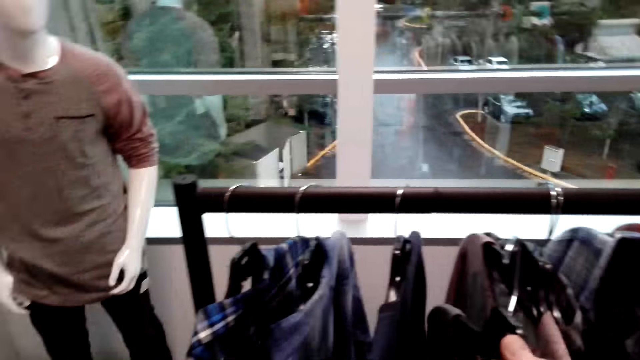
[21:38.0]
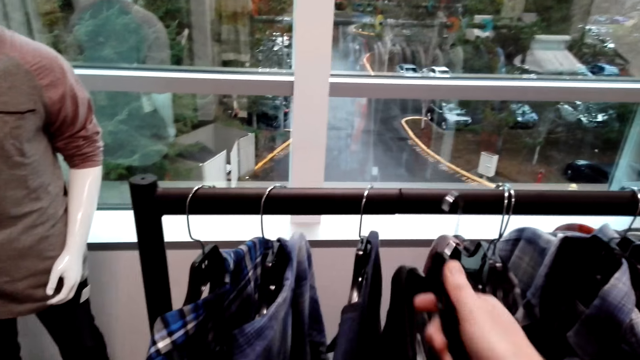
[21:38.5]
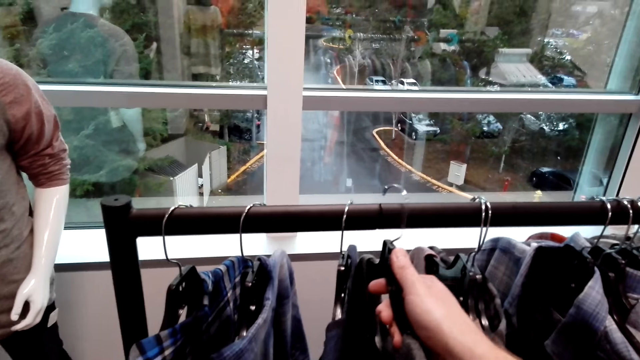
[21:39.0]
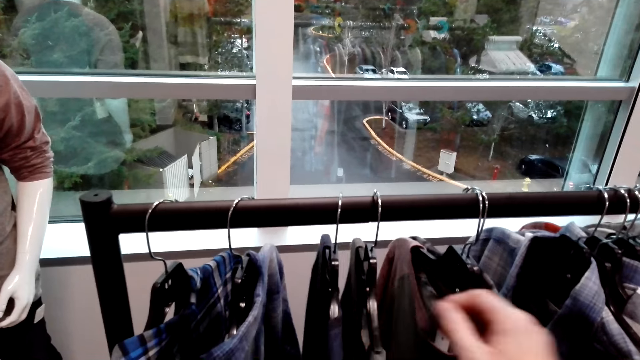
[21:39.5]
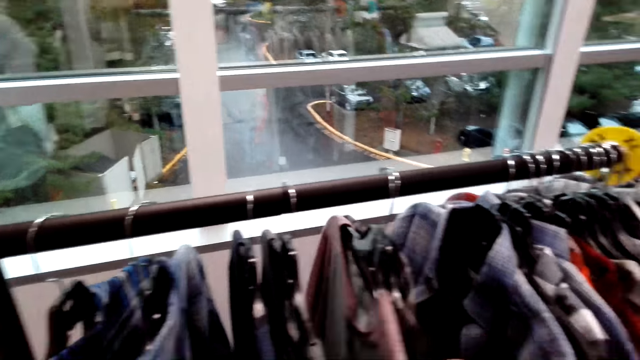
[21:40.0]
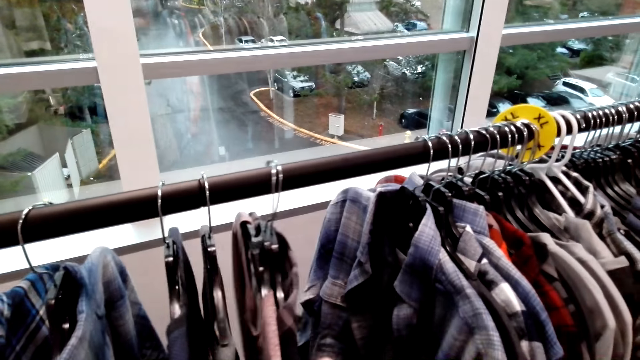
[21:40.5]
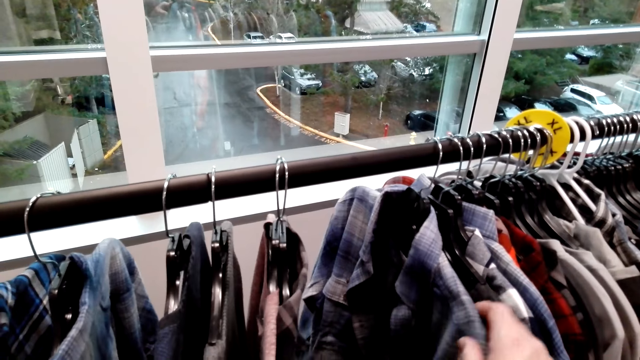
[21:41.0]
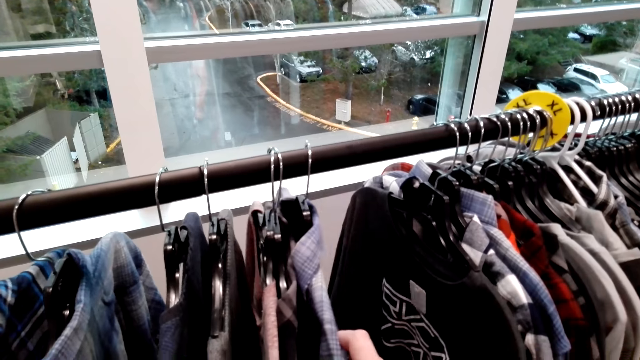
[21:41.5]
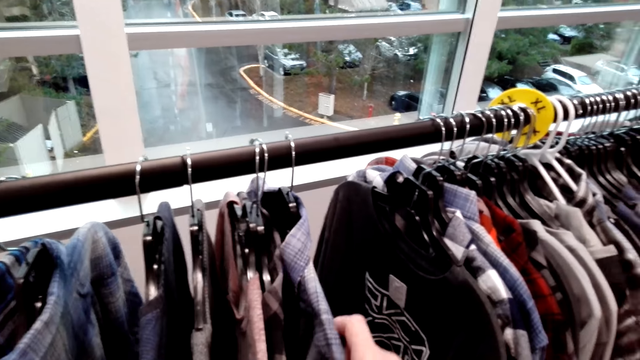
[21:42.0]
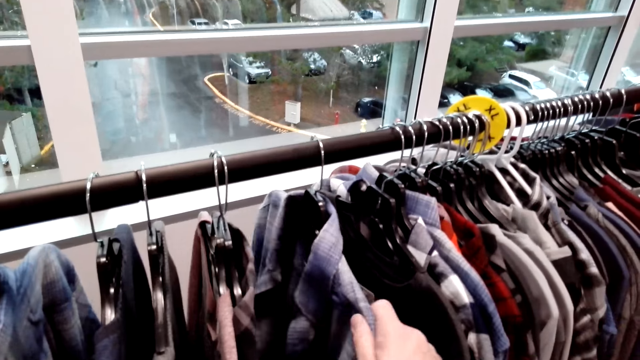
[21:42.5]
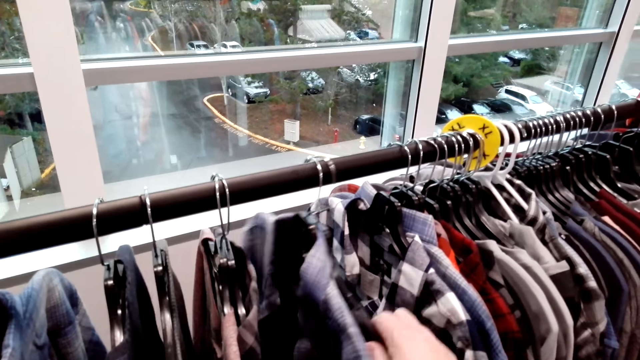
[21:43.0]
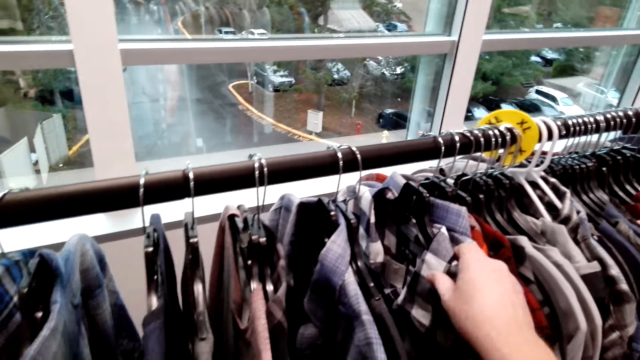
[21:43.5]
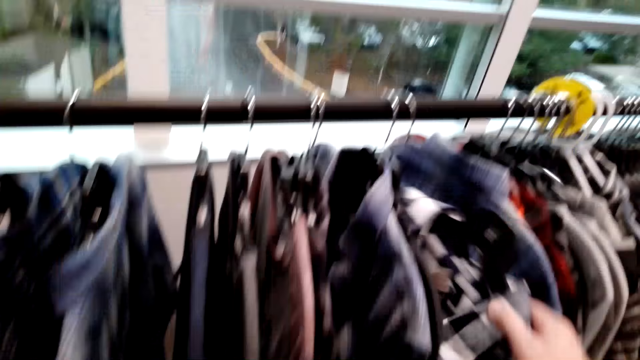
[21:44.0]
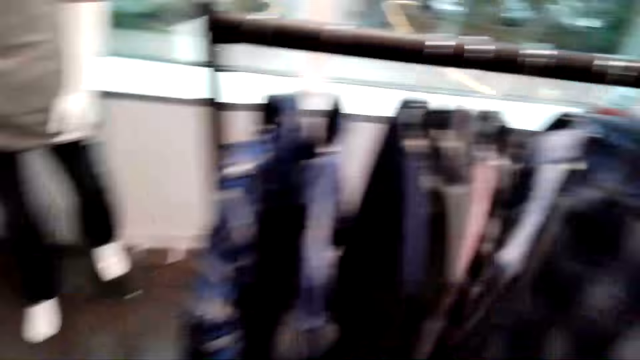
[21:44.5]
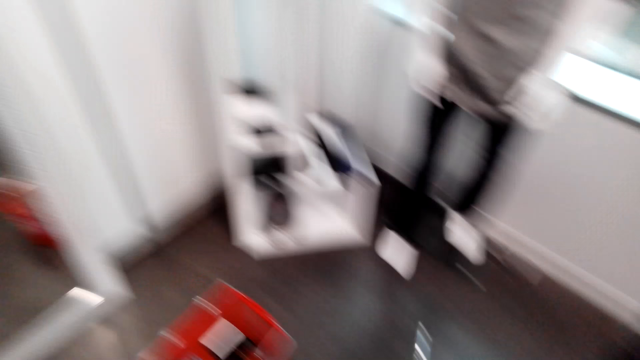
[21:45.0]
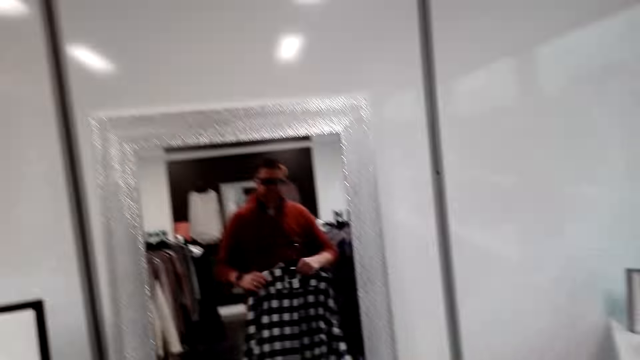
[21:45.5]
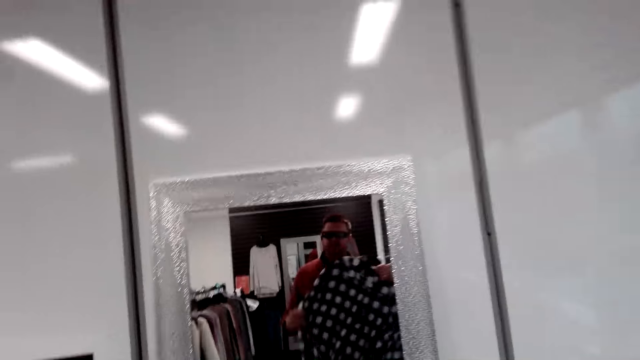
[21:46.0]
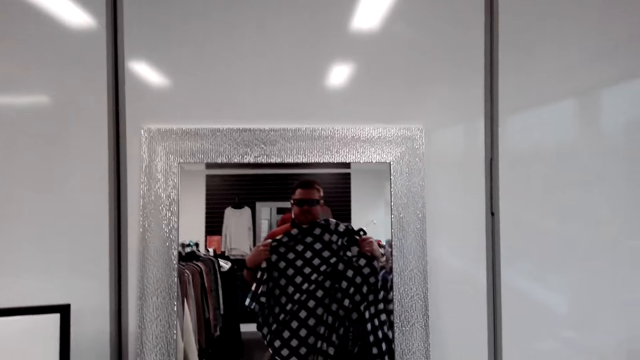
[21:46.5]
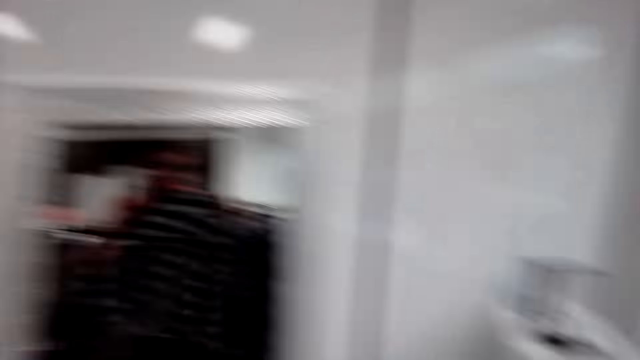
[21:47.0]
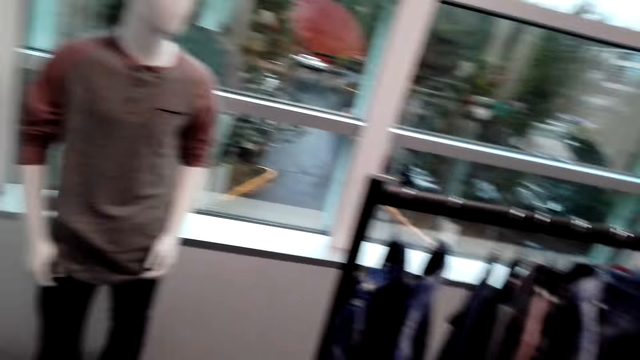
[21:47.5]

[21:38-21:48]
The camera wearer returns the shirt on the cloth rack. They push the shirts on the cloth rack. They touch the shirts. They pick another shirt from the rack and make a step. They hold the shirts and look at themselves on the mirror.

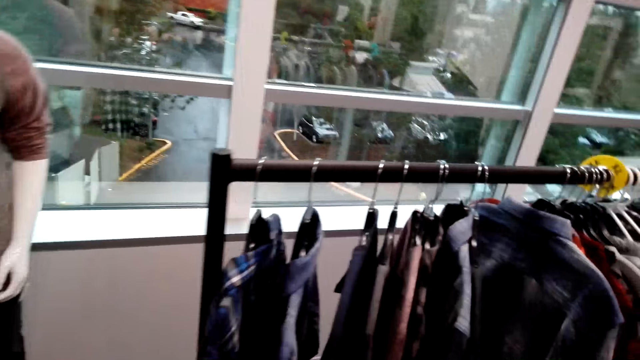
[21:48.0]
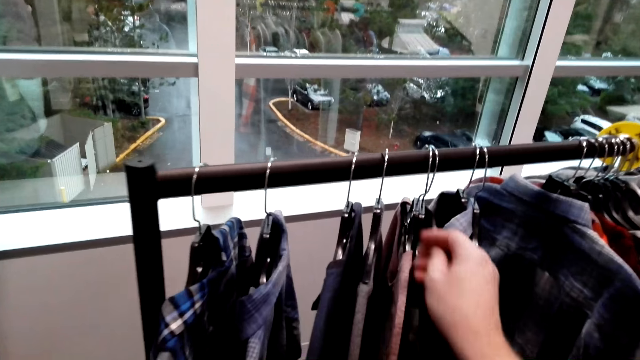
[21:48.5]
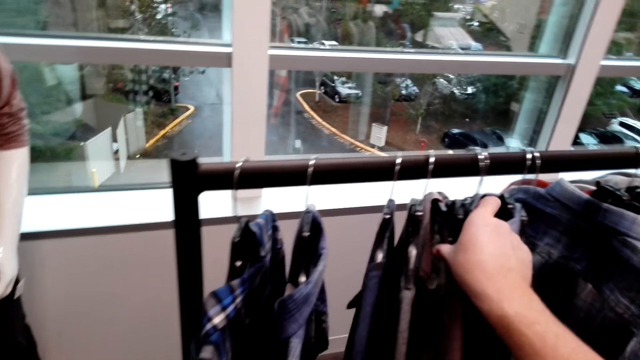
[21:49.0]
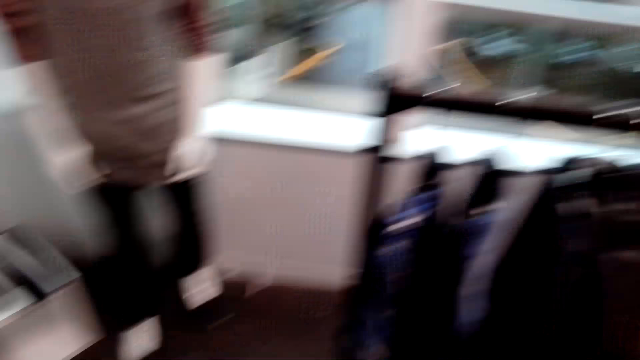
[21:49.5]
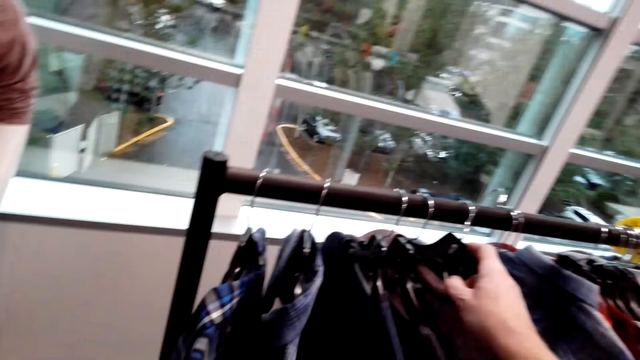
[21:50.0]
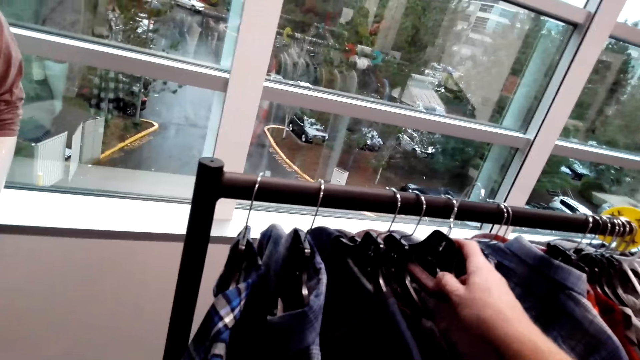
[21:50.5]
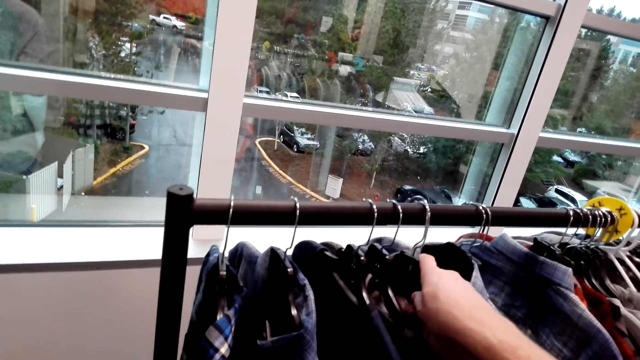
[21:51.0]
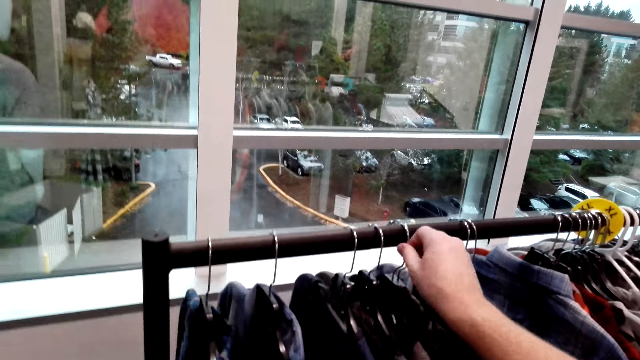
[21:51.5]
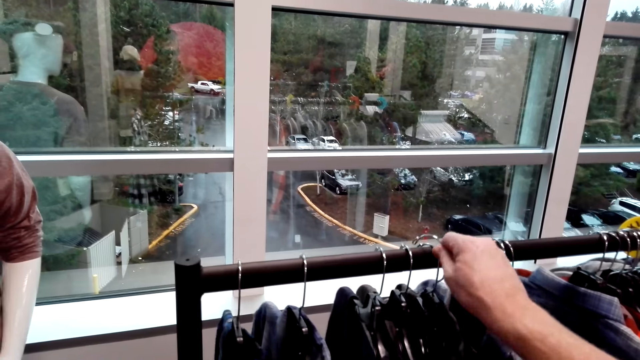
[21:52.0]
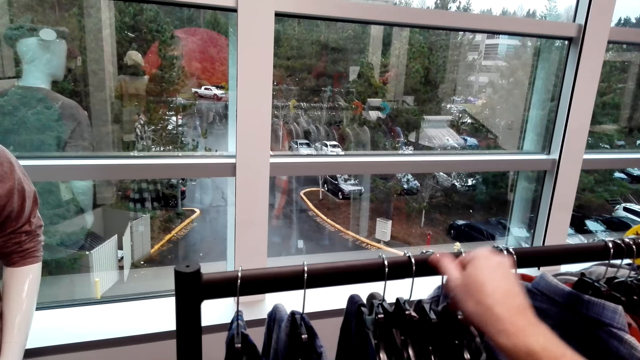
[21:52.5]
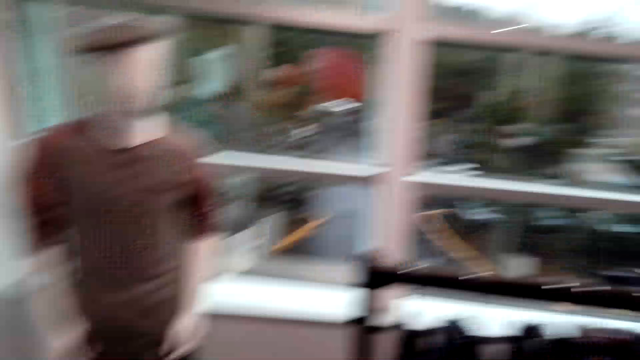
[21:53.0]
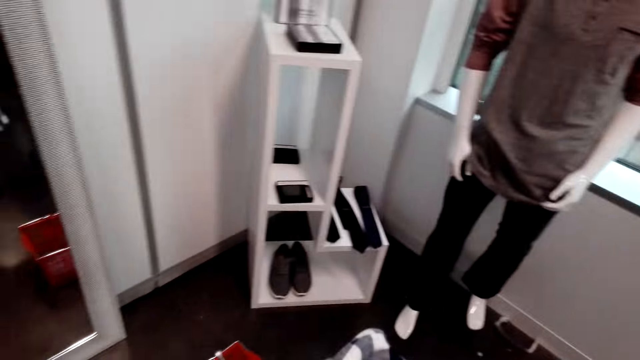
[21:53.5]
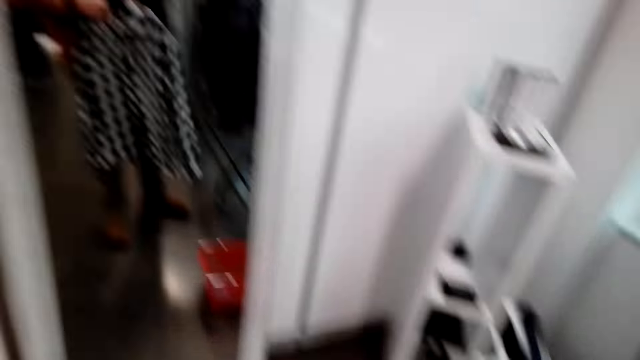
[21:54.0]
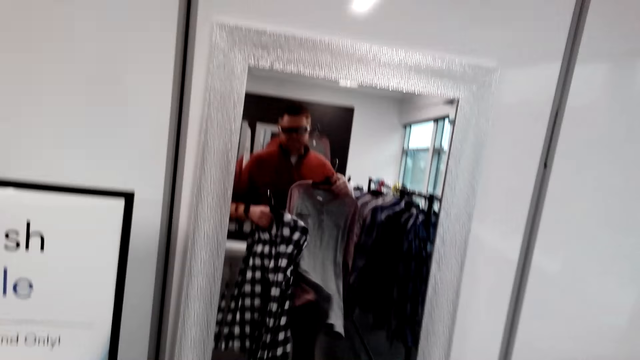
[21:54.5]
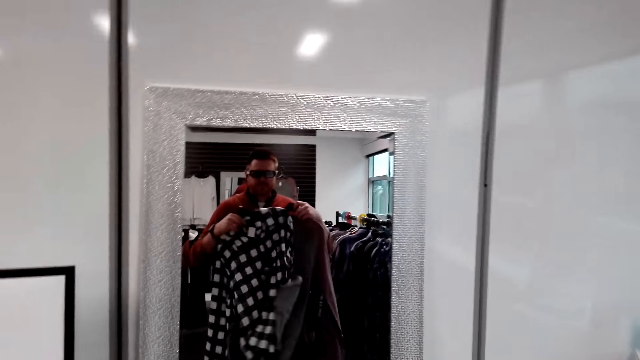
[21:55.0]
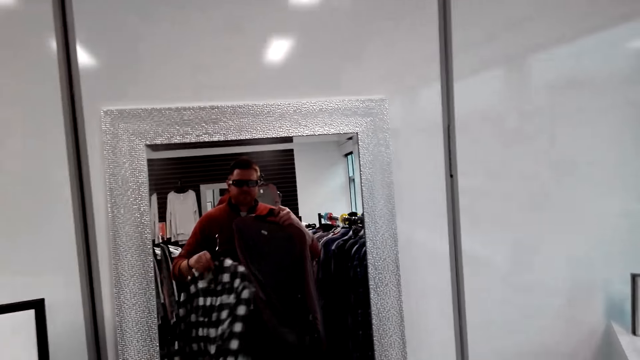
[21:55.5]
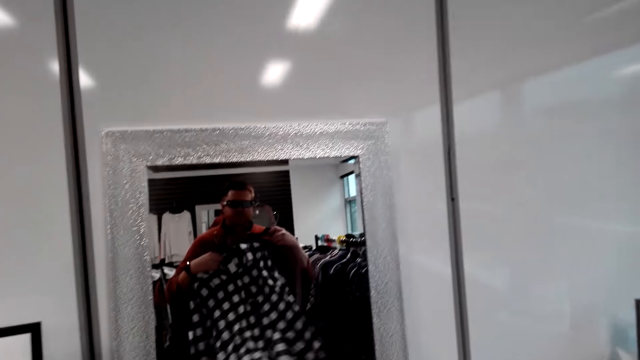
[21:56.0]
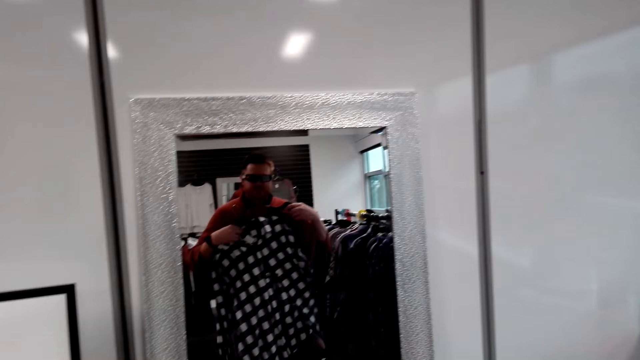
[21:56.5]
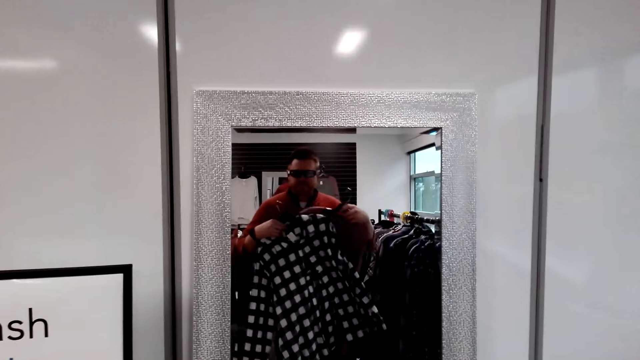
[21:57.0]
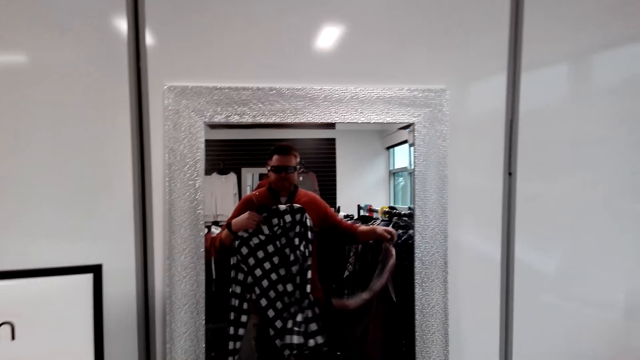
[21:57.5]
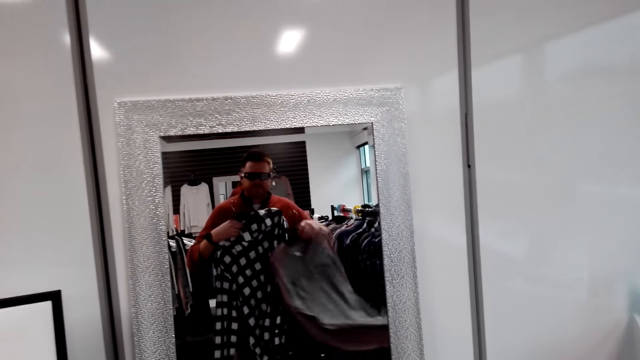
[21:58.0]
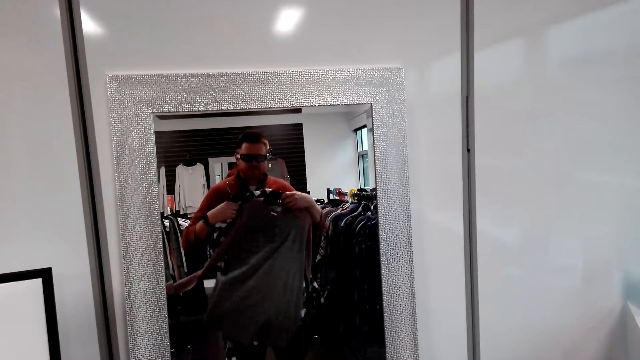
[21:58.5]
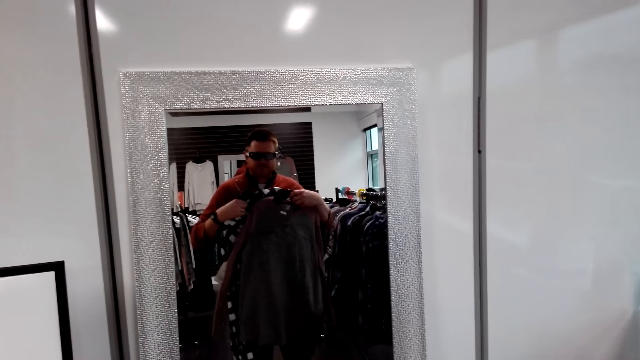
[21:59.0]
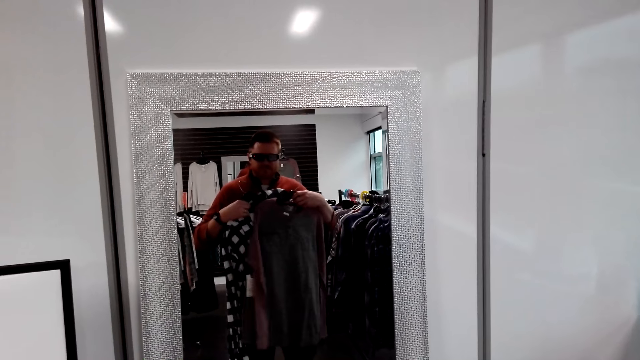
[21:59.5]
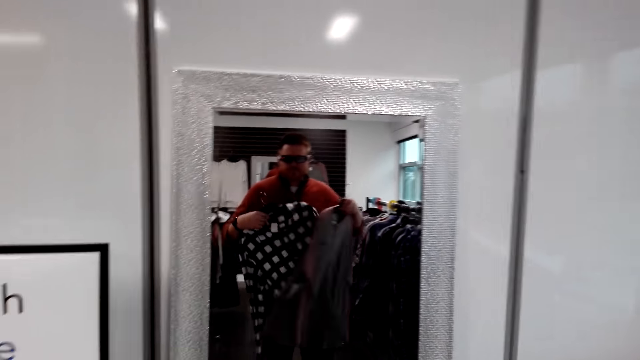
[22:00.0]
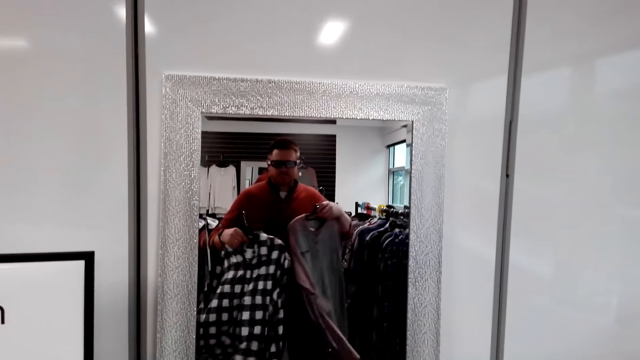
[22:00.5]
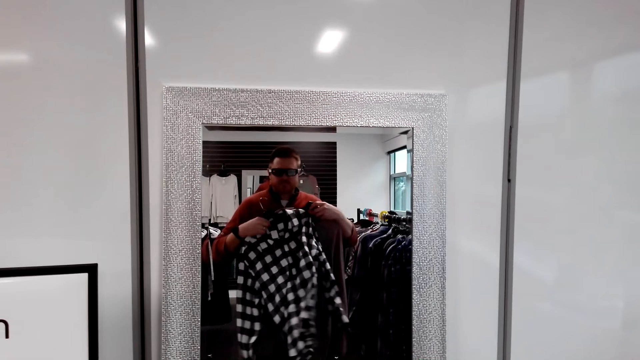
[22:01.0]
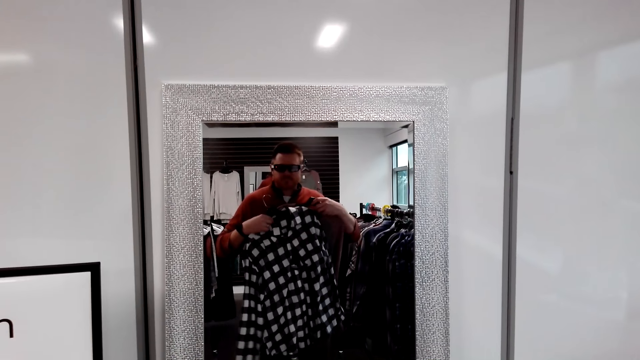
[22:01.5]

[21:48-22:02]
The camera wearer touches the shirts and selects the shirts on the cloth rack. They return the shirt on the rack. They pick another shirt from the cloth rack and make a step. They hold the shirts and look at themselves on the mirror.
